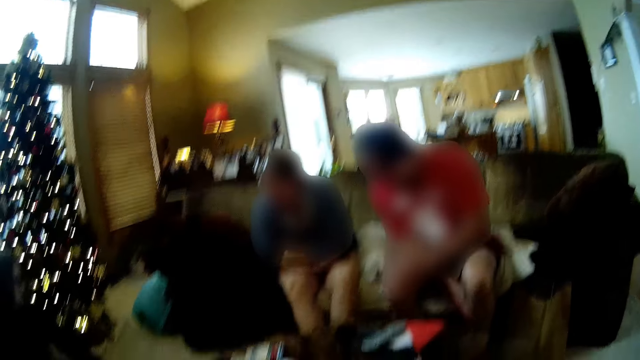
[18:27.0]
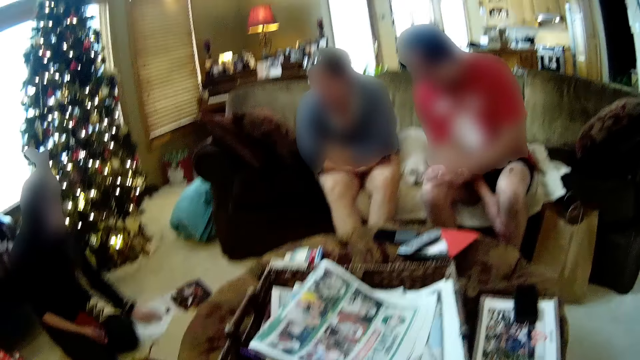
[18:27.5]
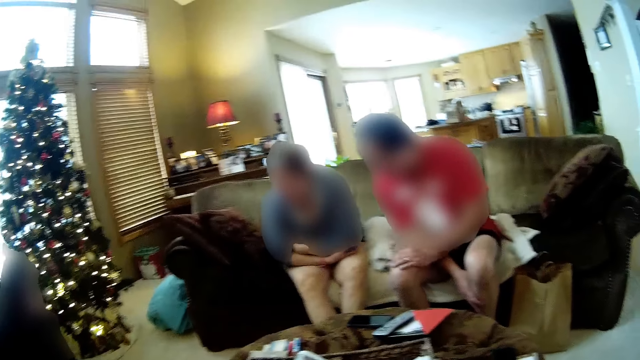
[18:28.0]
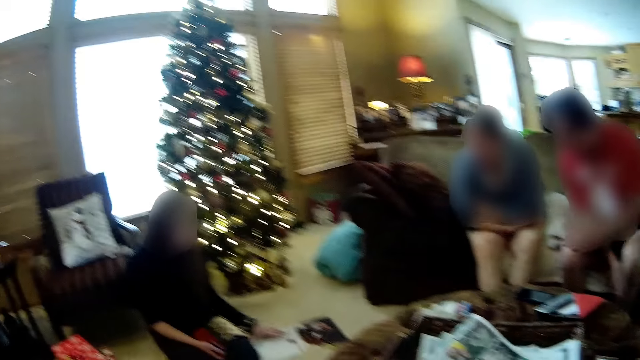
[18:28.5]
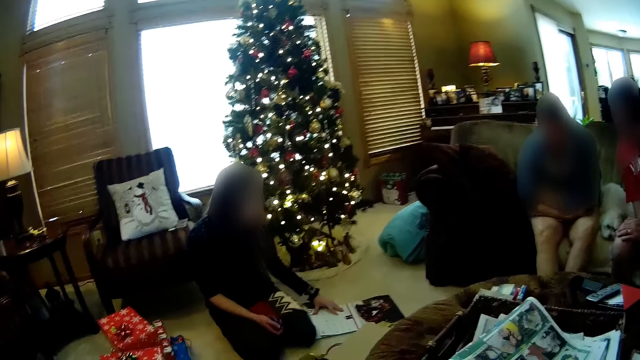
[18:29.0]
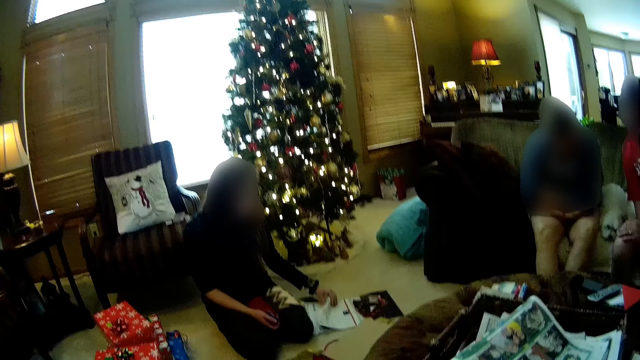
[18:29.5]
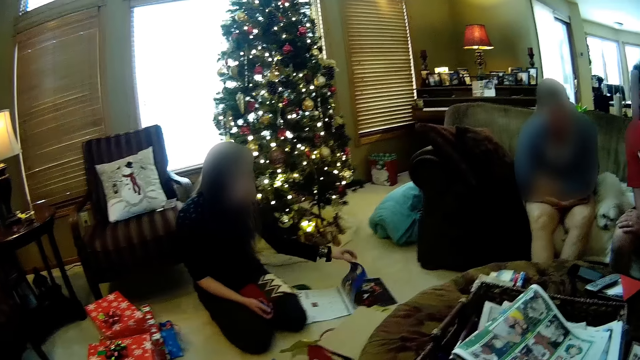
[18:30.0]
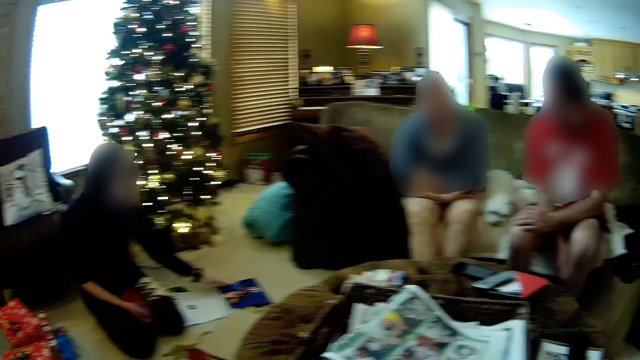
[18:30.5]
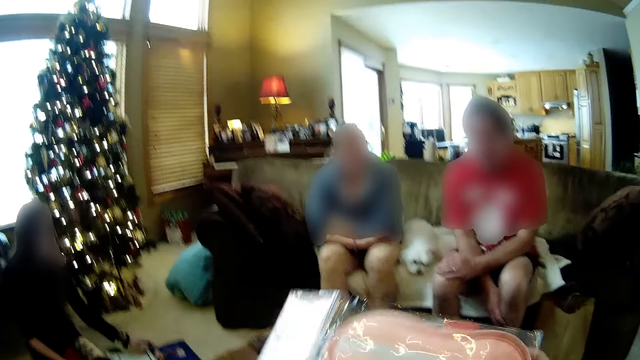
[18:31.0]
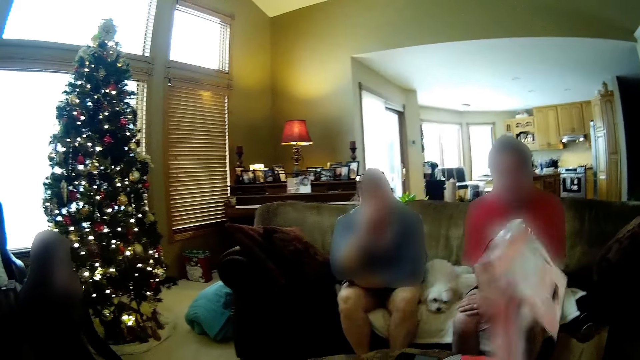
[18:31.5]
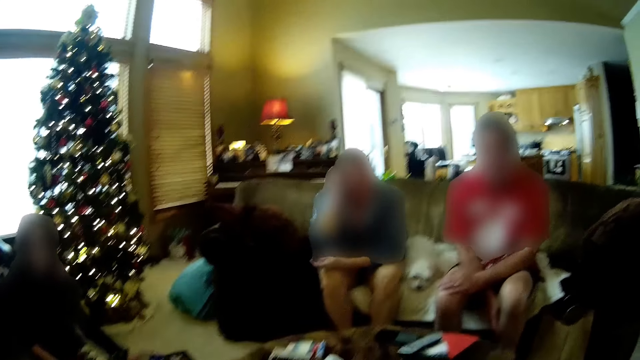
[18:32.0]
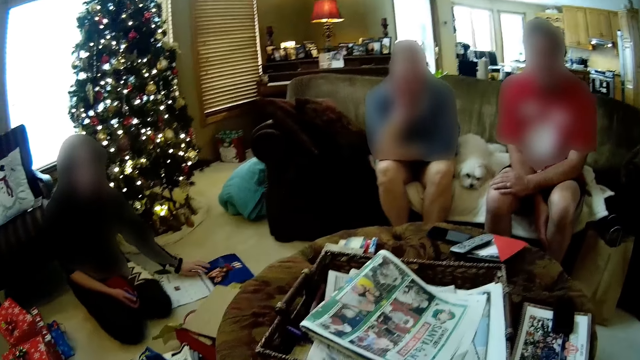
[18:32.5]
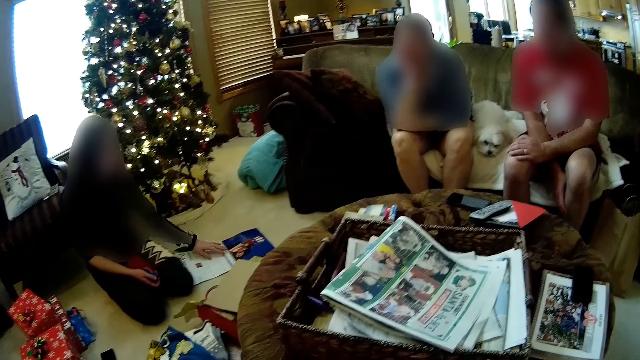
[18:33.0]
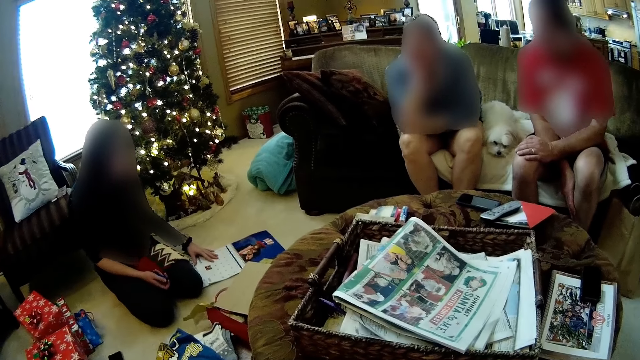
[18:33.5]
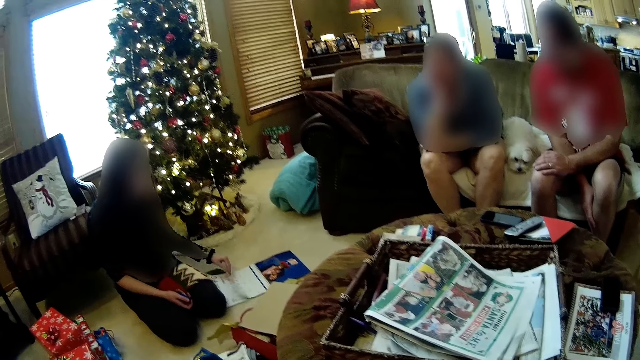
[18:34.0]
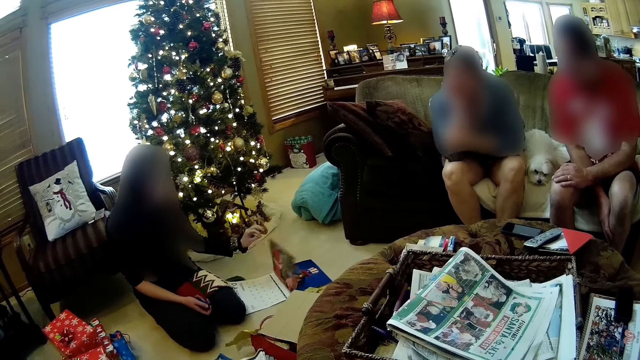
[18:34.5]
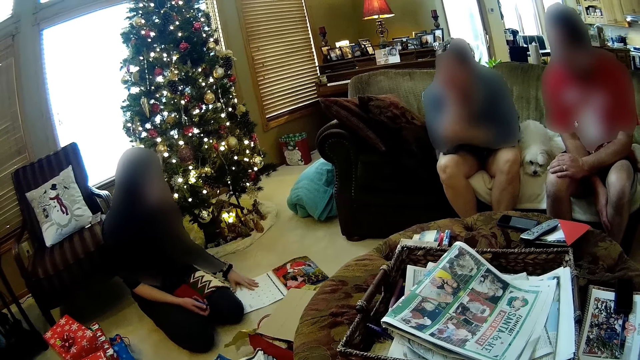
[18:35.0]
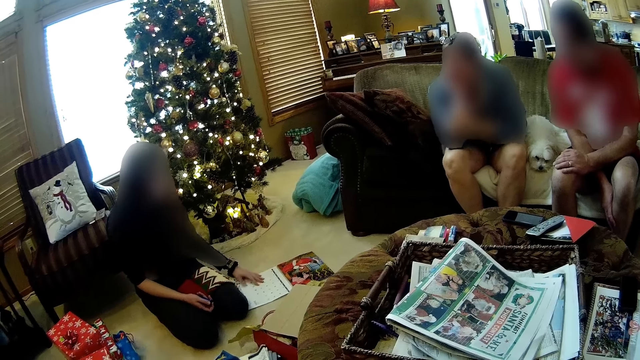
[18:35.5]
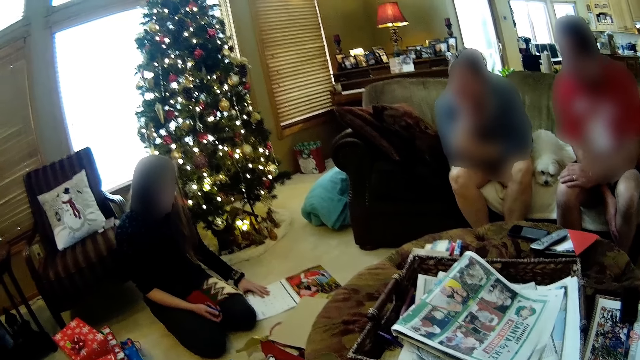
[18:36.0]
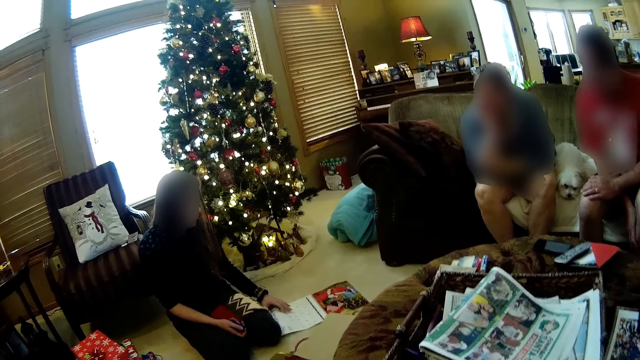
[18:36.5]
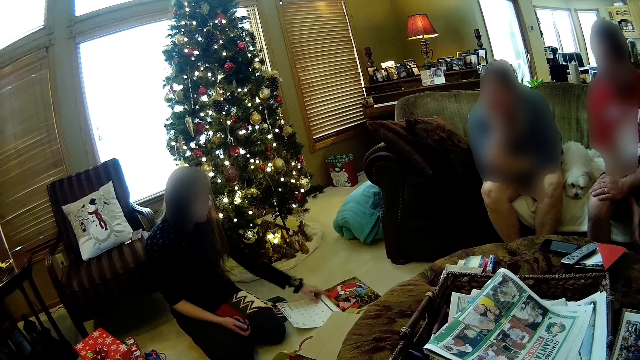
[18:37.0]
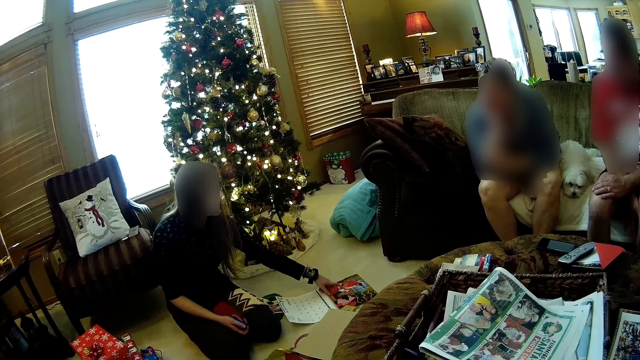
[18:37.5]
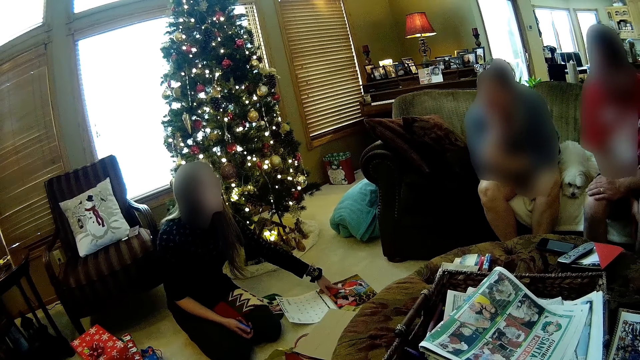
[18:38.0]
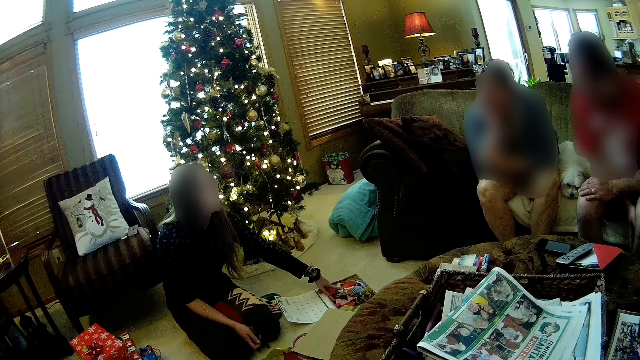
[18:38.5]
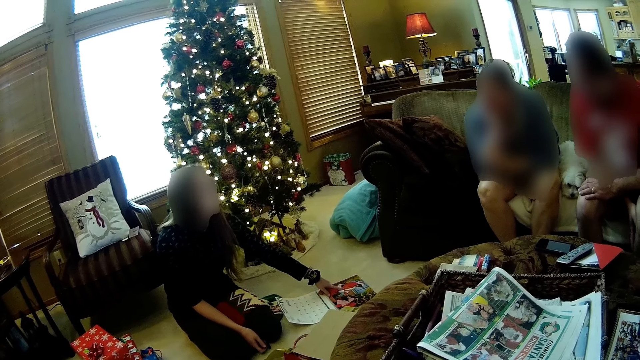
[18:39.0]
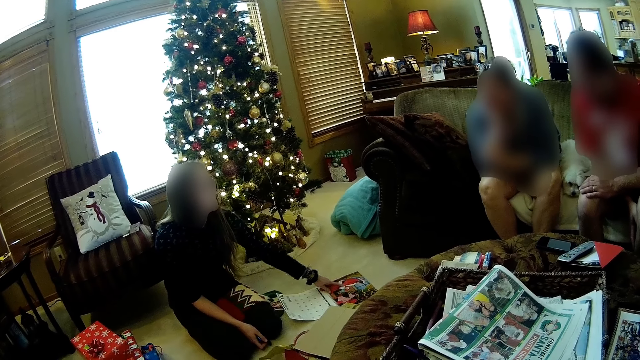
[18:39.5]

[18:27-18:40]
A woman peruses a magazine. The camera wearer holds a sleep mask with his right hand. He lifts nylon paper. The woman opens the calendar with her left hand. The woman peruses the magazine. The camera wearer looks around the house. The woman points at a picture on the calendar with her left hand.

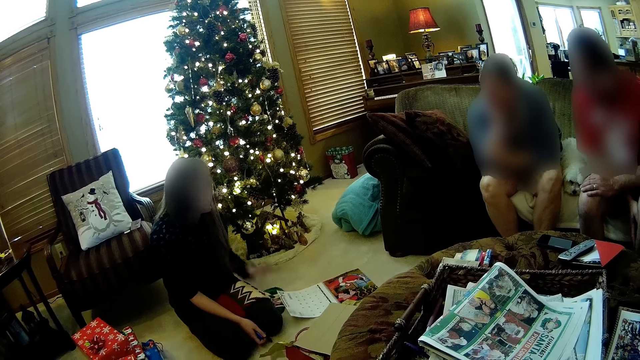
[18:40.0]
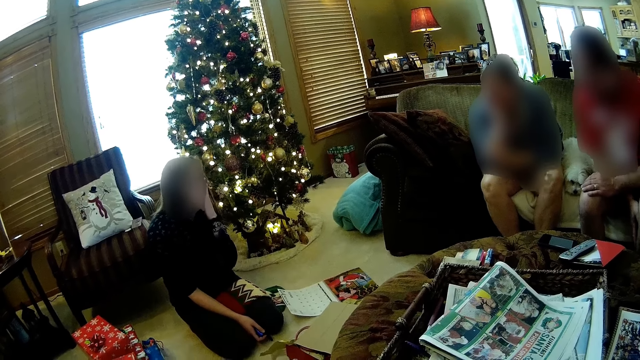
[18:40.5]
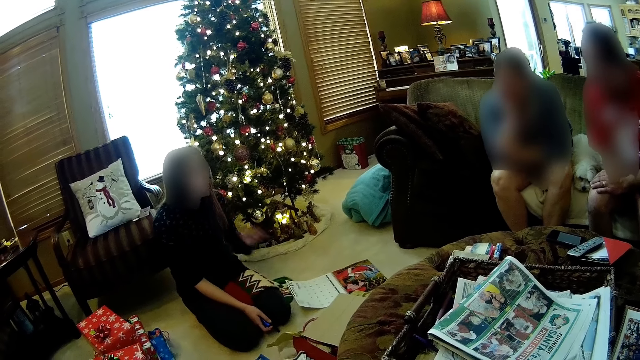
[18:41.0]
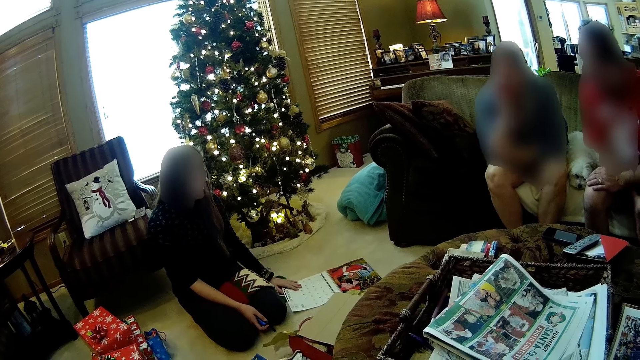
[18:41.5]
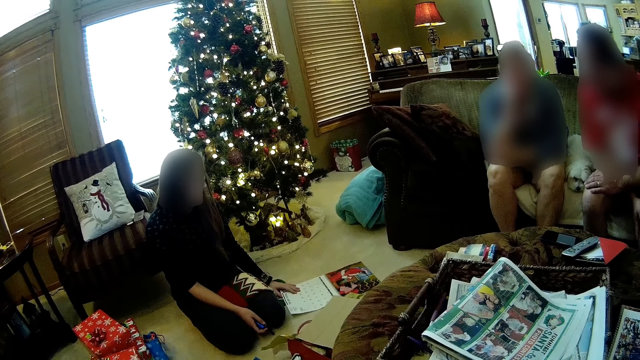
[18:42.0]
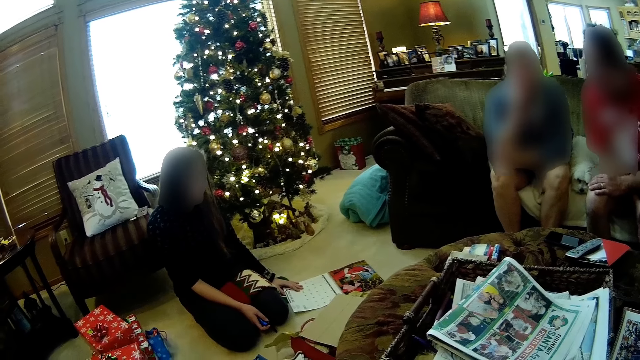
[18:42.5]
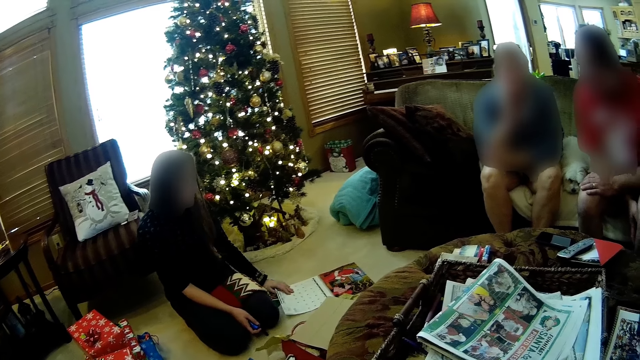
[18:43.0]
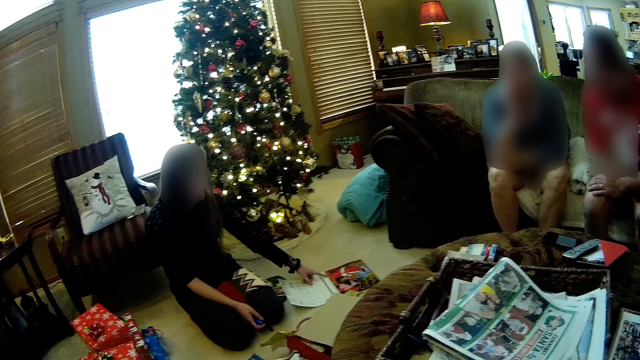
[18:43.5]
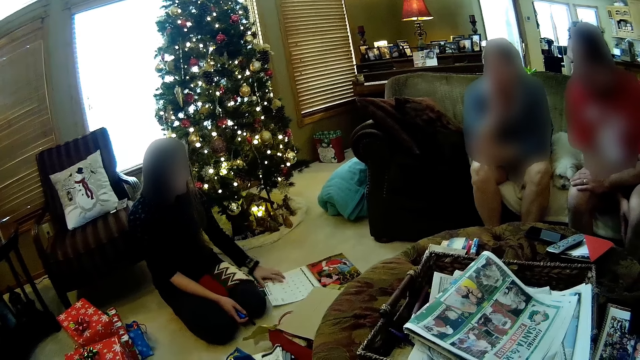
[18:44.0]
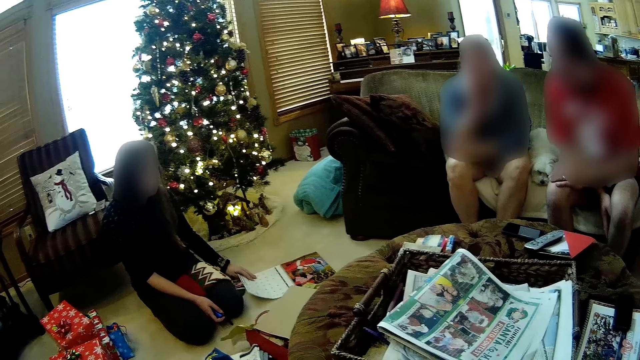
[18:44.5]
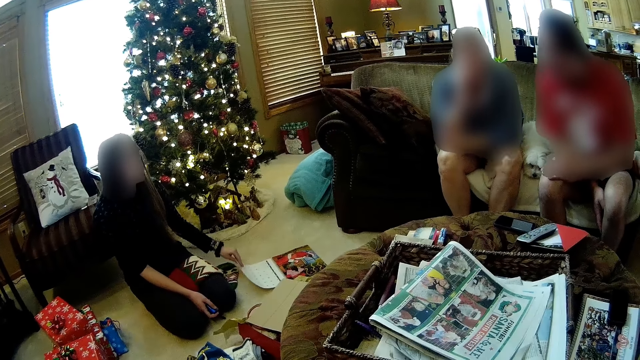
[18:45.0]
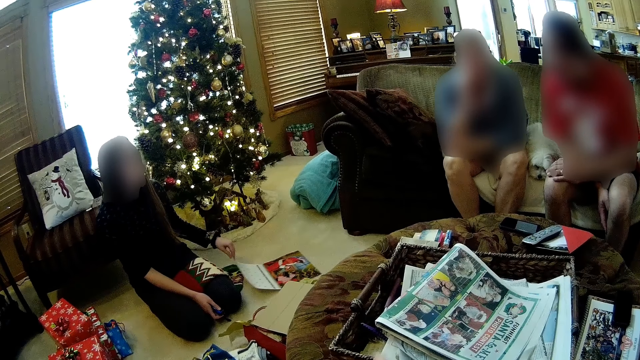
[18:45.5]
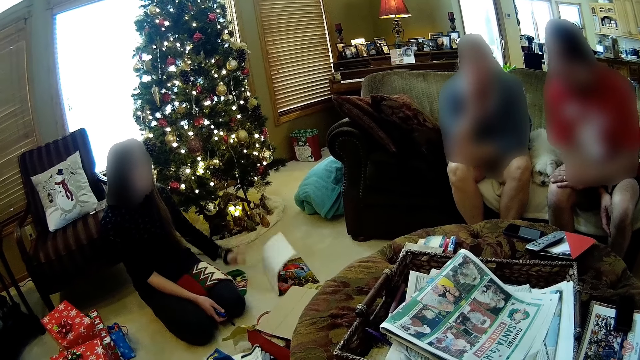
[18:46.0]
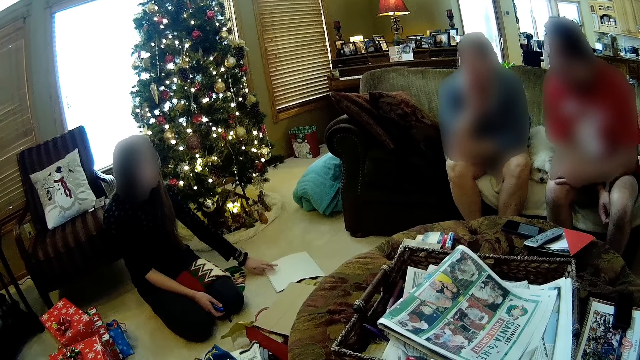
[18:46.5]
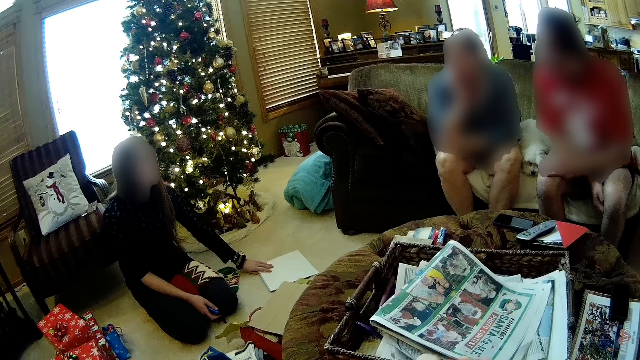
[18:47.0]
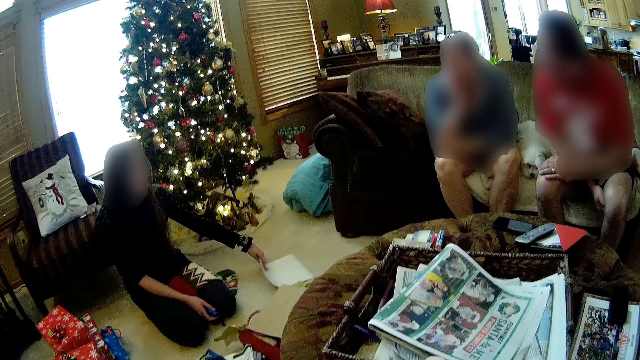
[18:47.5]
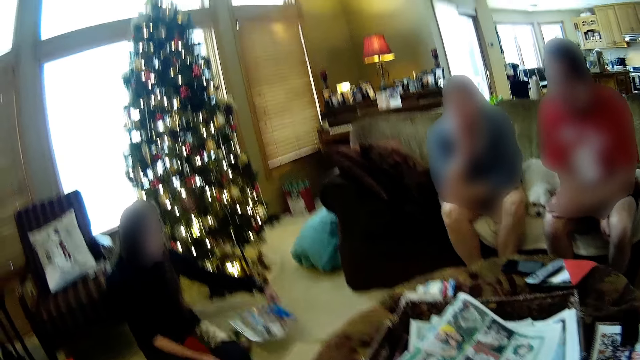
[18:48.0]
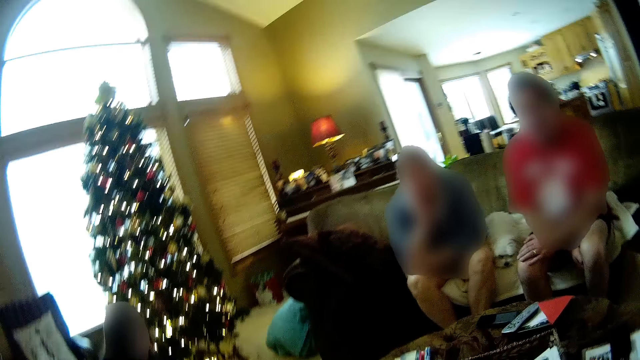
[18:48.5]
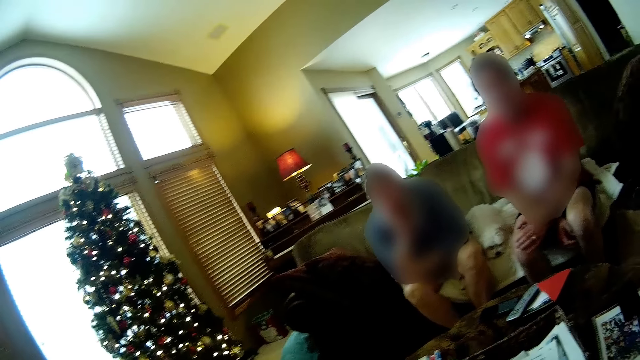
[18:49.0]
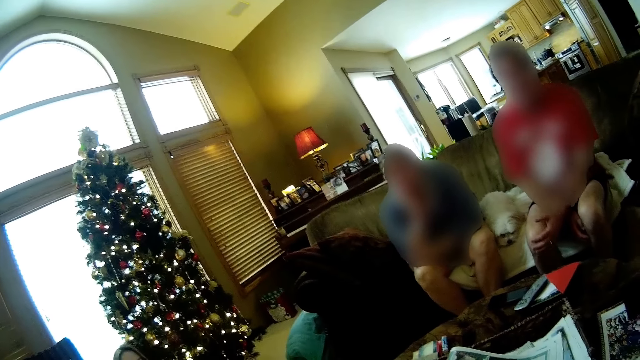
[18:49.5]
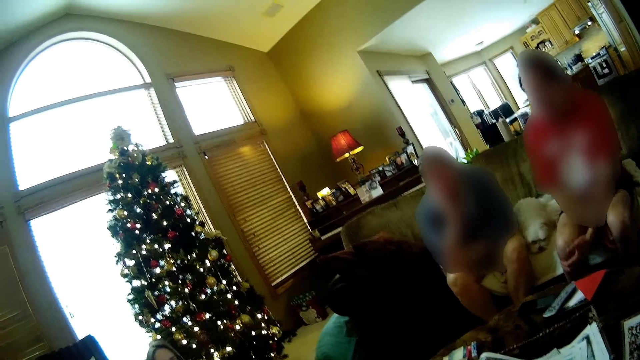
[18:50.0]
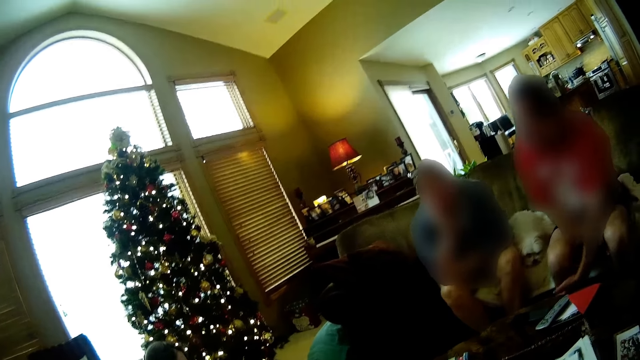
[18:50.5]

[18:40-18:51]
The woman touches her mouth with her left hand. She places her left hand on the calendar. She closes the calendar with her left hand. The woman peruses a magazine. She turns the calendar over with her left hand.
